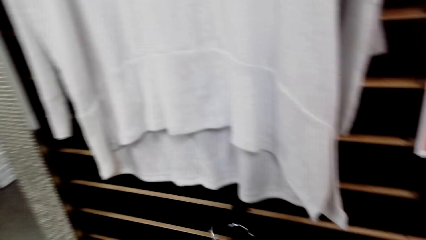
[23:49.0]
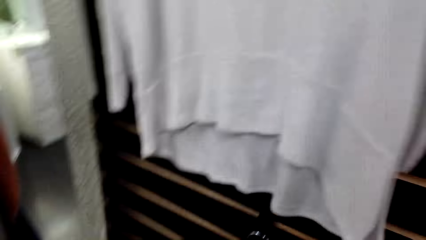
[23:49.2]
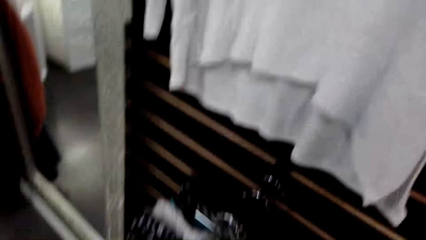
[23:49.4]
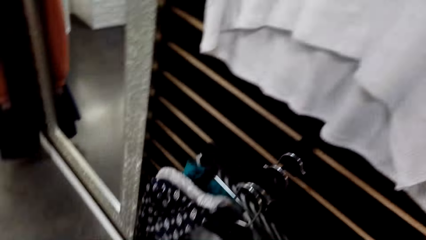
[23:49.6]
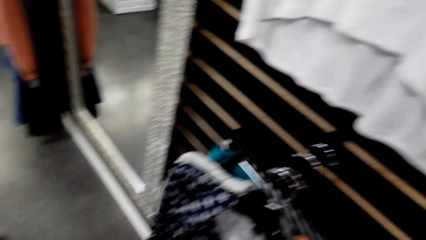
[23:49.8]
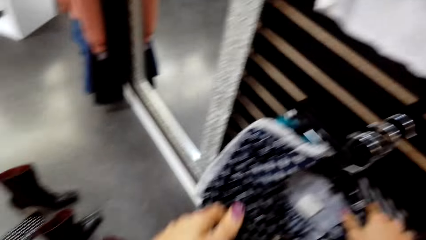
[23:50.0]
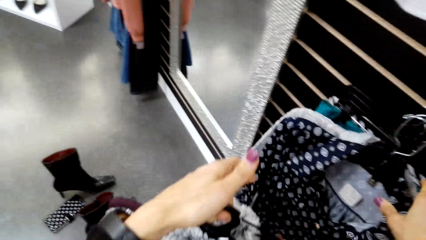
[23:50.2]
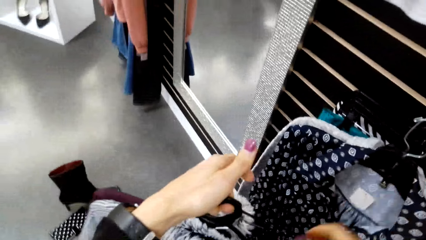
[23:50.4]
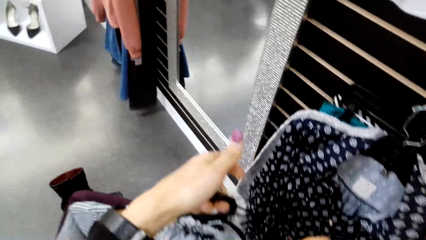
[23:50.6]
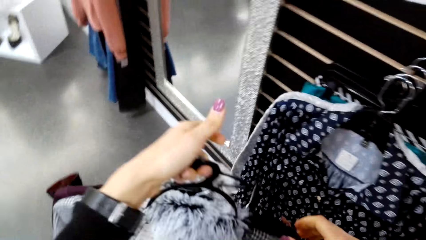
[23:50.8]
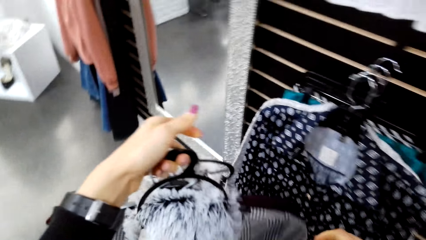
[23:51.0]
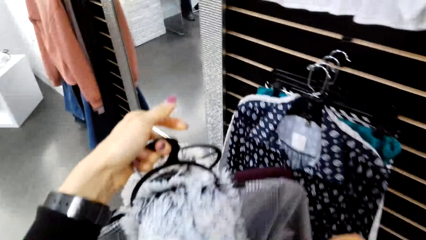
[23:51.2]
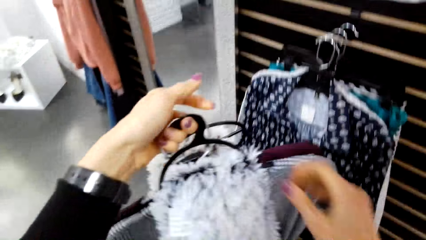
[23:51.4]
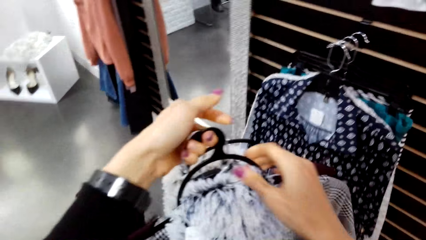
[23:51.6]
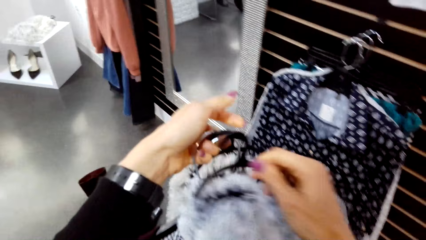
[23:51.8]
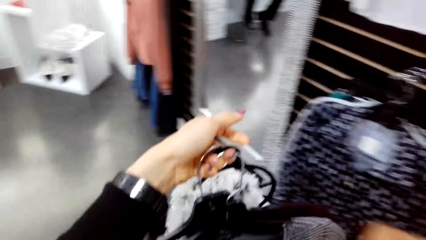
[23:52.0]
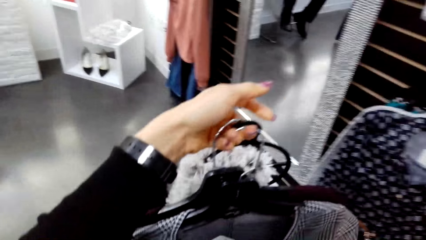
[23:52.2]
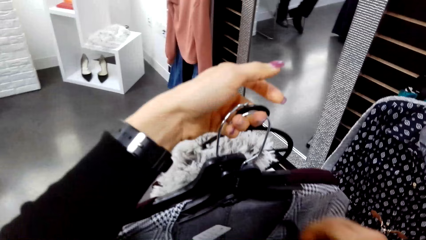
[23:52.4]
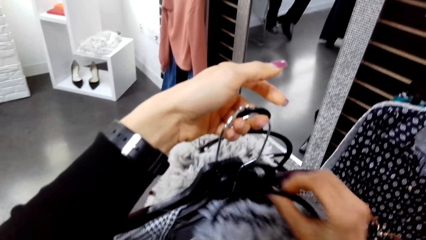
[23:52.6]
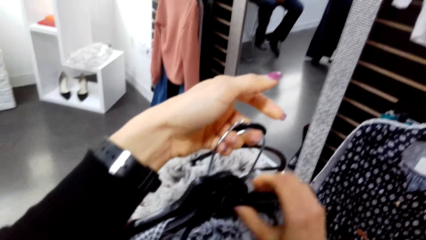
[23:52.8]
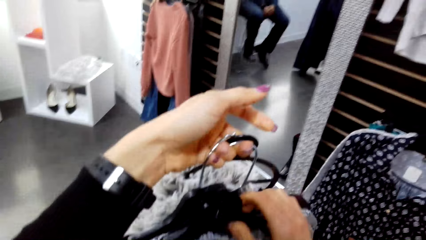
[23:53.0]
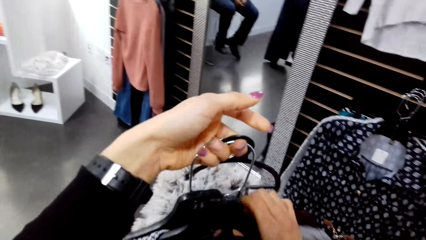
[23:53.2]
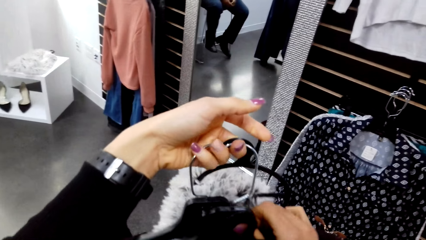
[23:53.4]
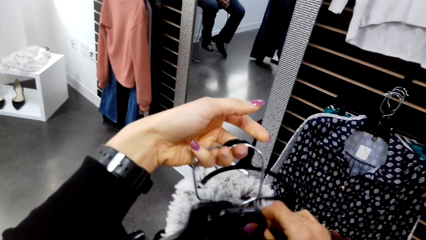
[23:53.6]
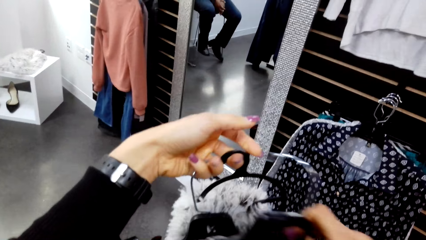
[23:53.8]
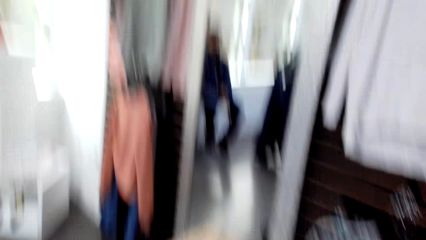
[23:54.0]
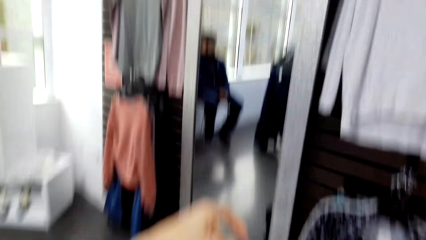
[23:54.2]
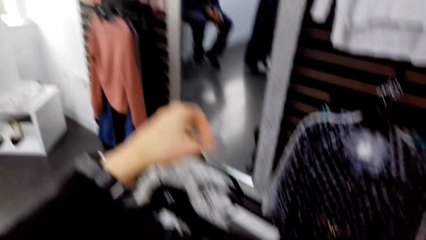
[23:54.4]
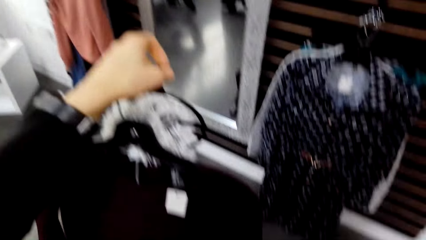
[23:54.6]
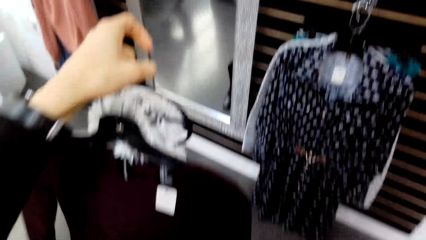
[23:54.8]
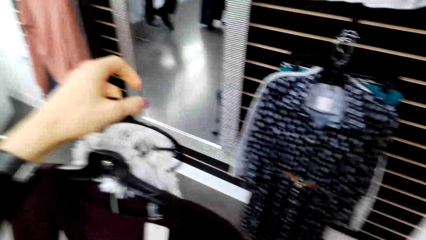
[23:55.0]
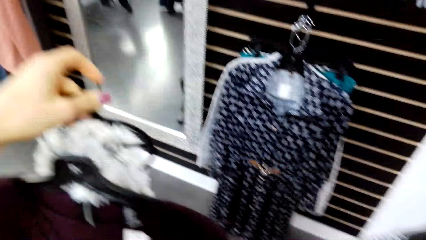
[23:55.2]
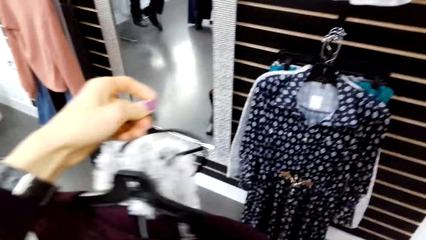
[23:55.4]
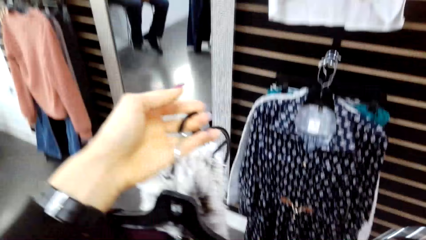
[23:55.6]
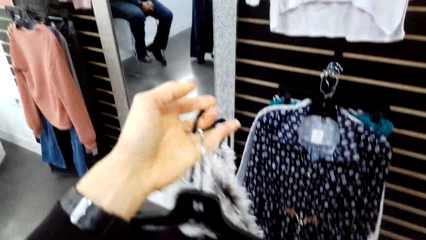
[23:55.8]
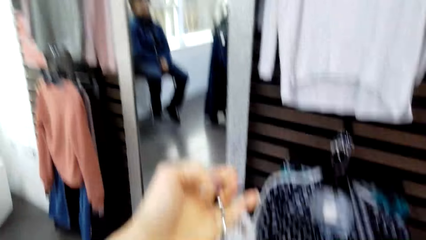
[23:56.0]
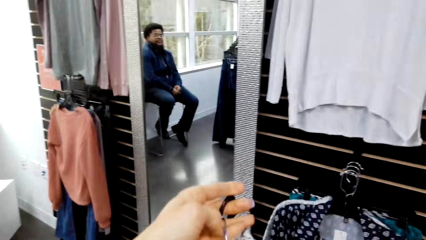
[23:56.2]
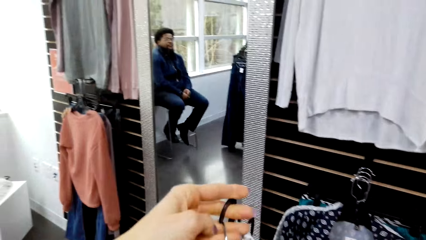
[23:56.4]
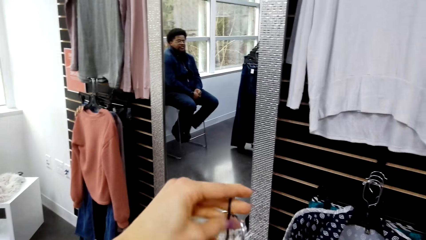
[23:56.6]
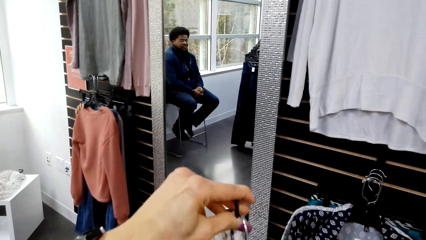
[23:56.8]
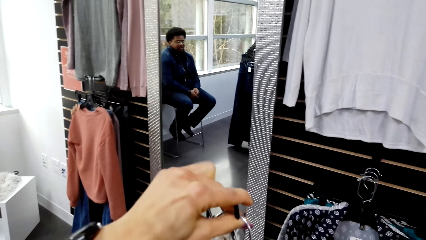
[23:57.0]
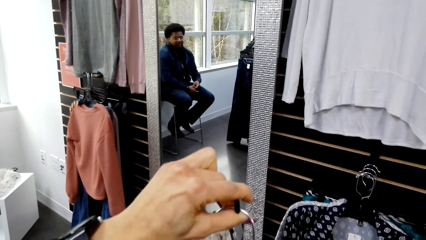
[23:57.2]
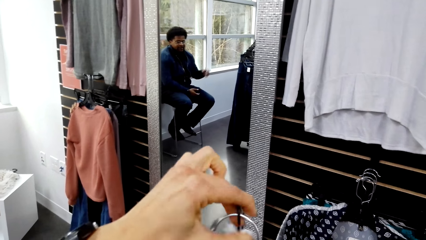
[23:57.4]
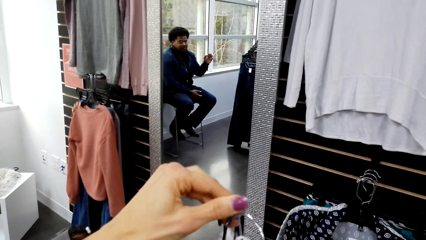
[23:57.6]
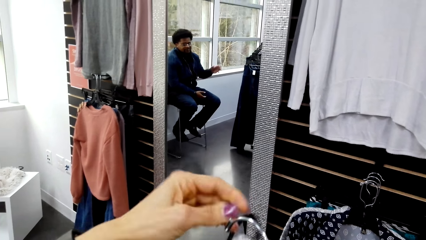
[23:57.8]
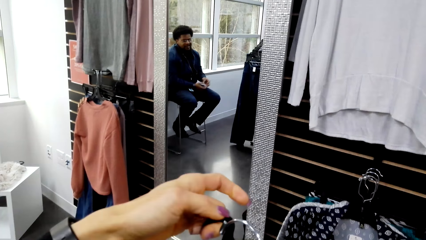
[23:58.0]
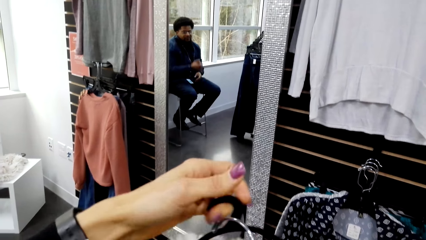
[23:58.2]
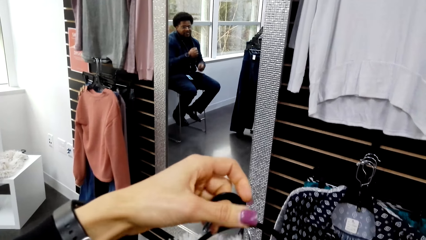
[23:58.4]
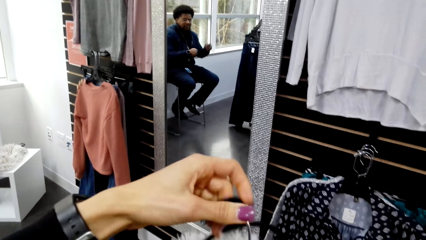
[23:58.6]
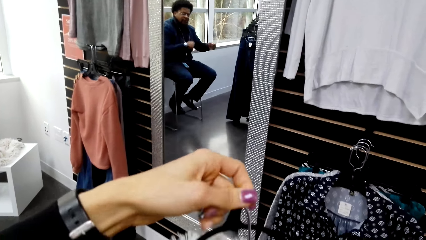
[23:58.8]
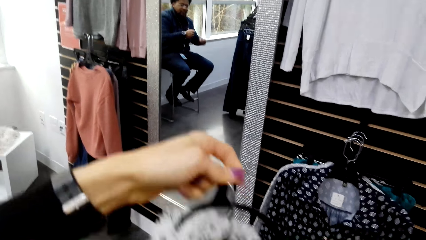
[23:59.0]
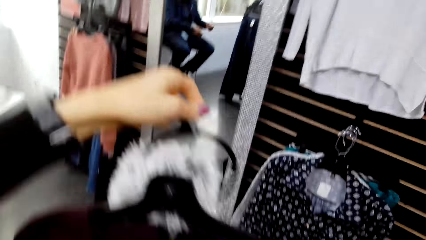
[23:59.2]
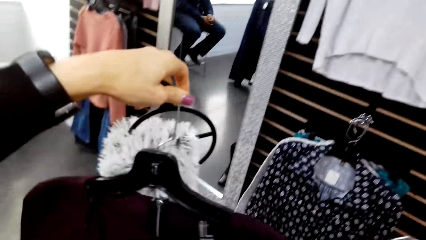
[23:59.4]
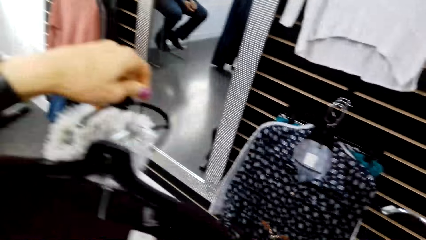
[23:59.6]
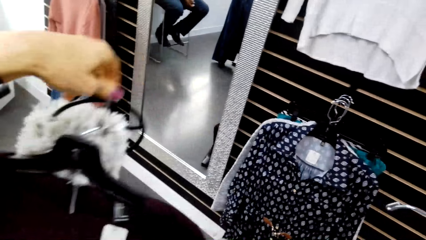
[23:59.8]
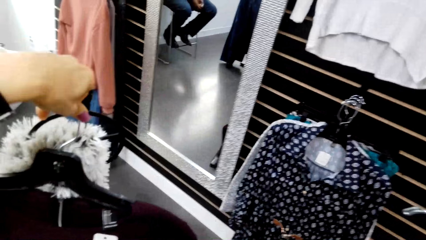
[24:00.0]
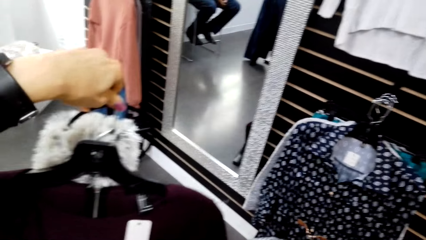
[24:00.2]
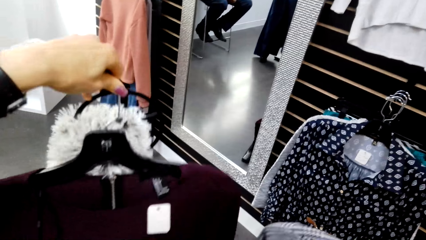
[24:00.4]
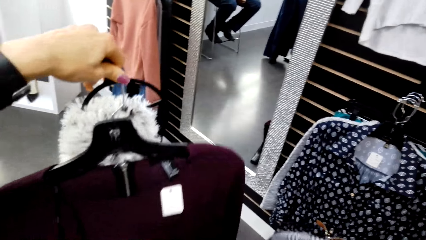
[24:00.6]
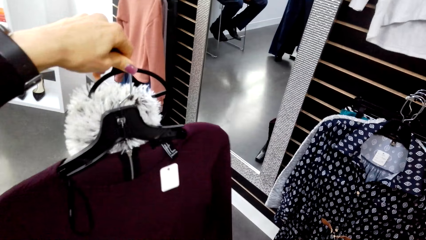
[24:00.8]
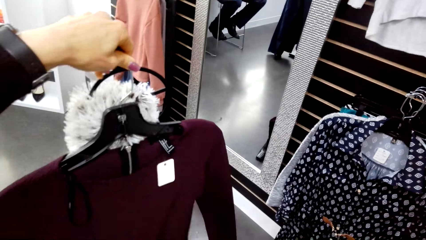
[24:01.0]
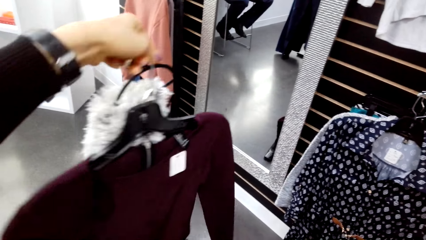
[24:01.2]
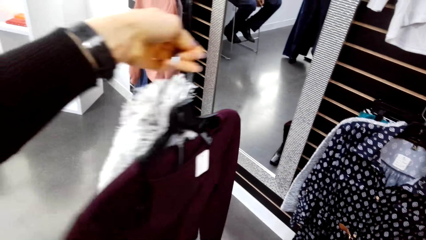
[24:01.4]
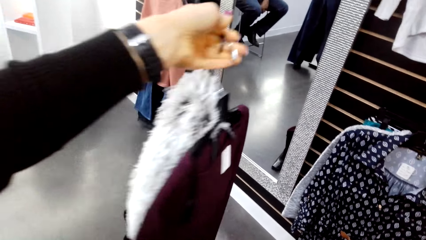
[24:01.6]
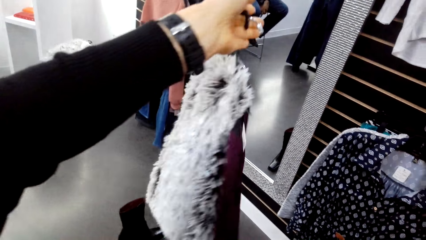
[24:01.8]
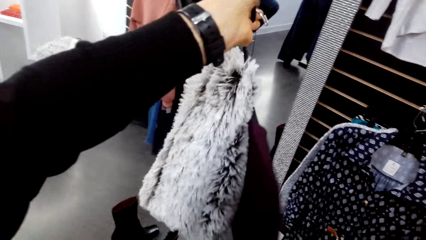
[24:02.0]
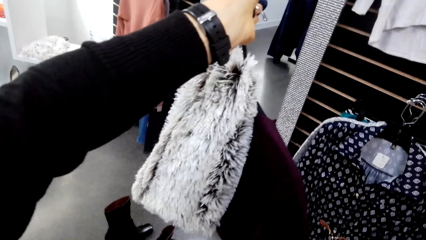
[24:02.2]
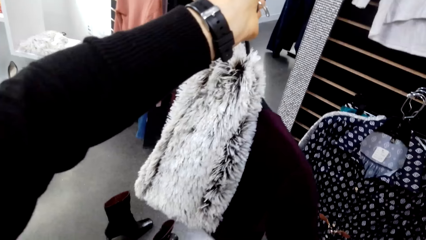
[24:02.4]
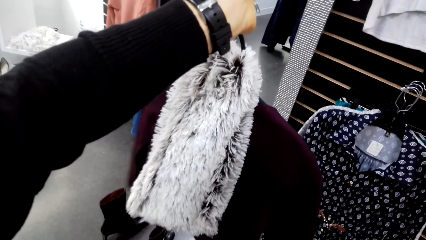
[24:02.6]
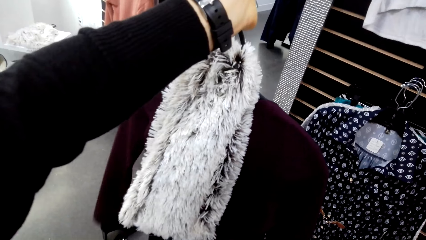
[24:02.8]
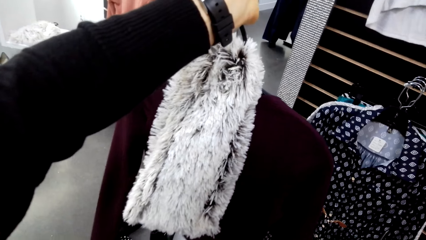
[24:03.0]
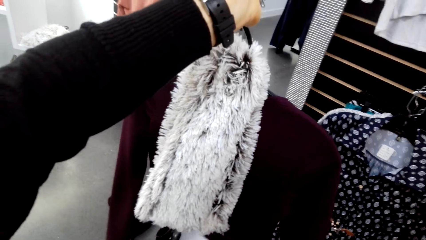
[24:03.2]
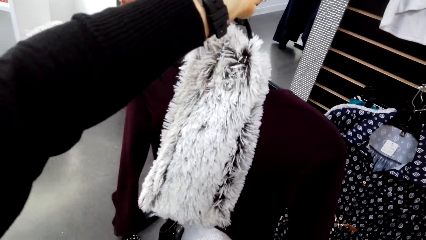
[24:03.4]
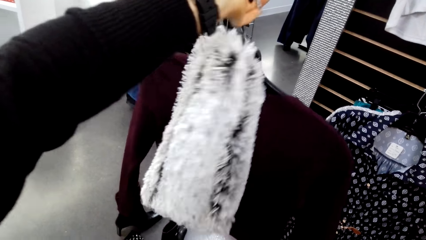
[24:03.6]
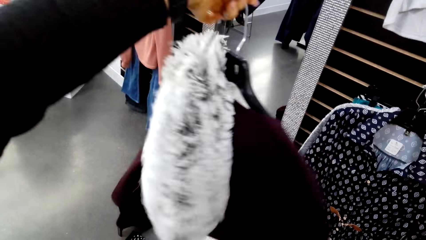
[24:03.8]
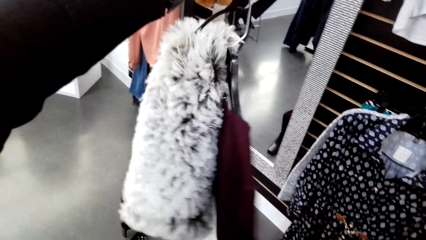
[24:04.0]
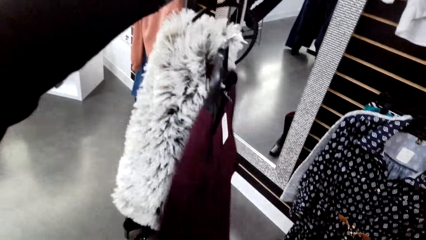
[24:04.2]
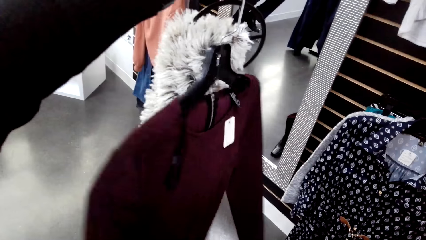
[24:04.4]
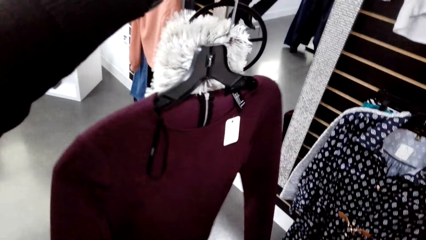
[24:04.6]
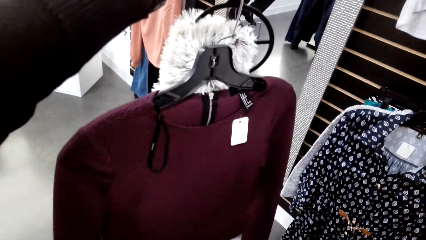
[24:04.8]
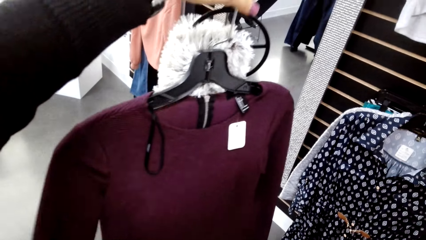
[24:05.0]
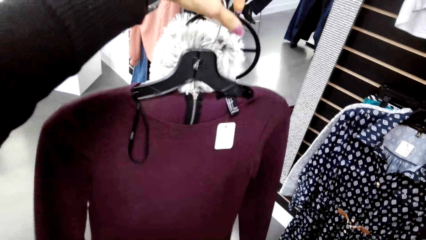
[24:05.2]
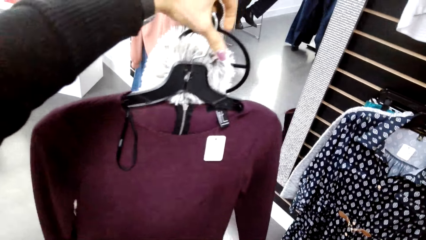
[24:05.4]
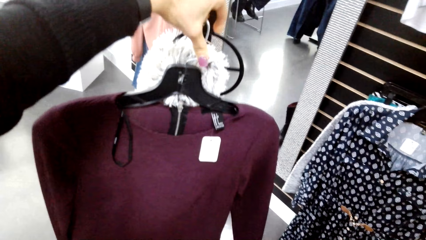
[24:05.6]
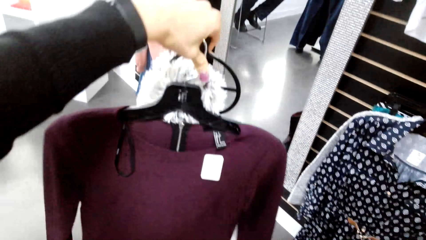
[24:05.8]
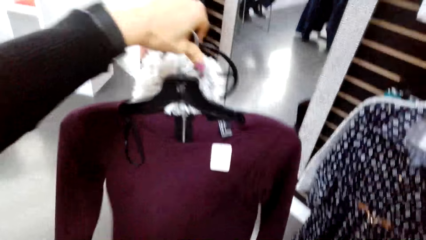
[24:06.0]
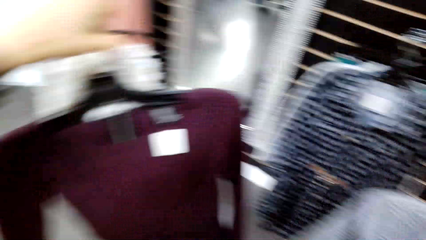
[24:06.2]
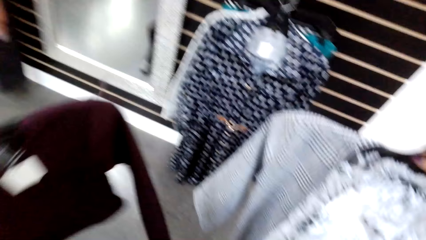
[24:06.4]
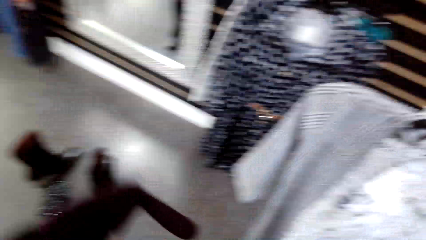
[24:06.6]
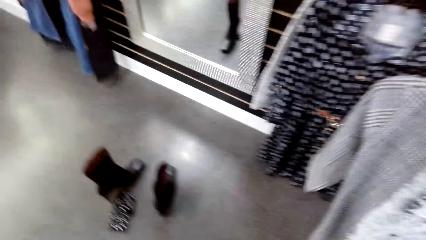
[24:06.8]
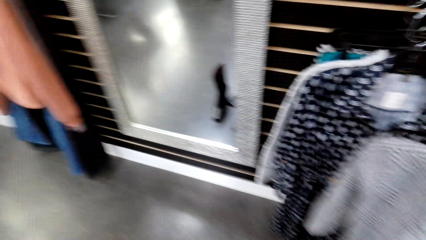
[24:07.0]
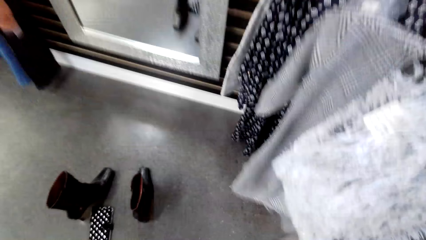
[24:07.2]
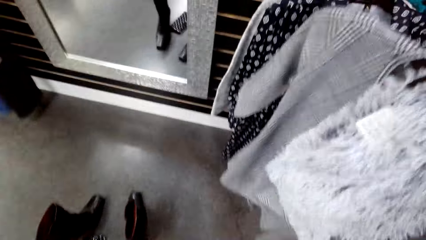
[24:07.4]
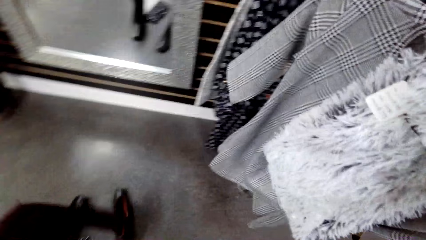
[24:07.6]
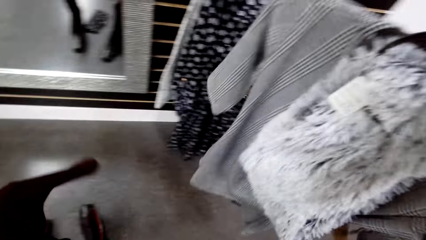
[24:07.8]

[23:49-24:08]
The camera wearer sorts the clothes in her hand. A person moves his hands. The camera wearer displays the clothes. She looks at a blouse.
